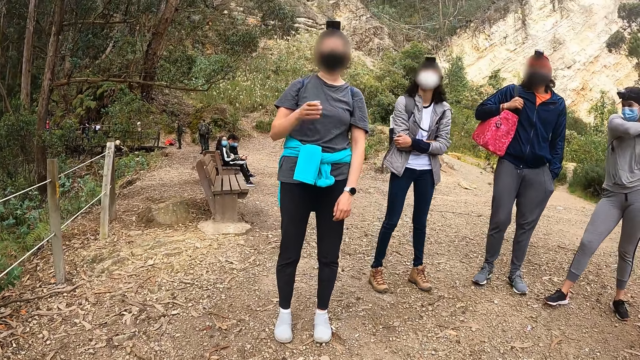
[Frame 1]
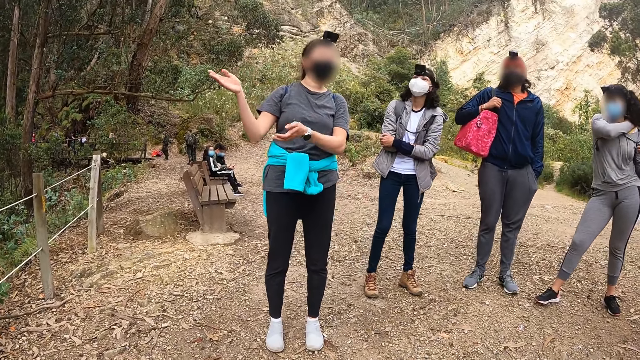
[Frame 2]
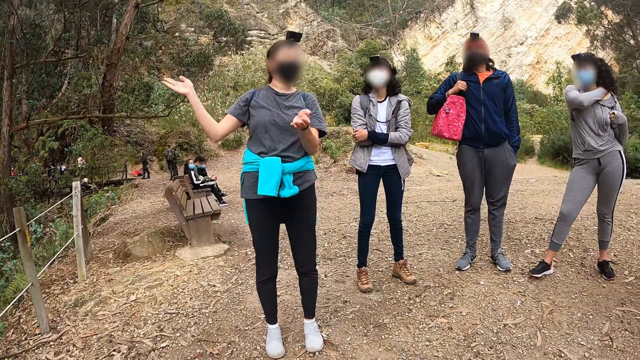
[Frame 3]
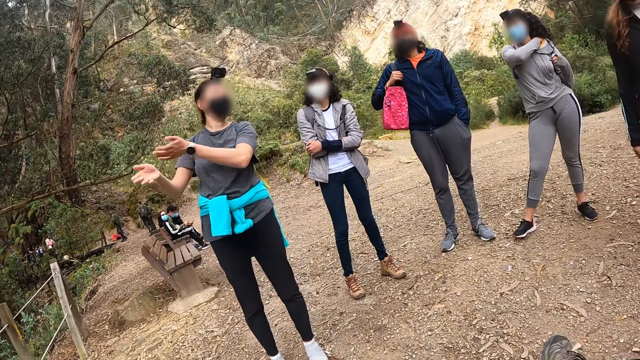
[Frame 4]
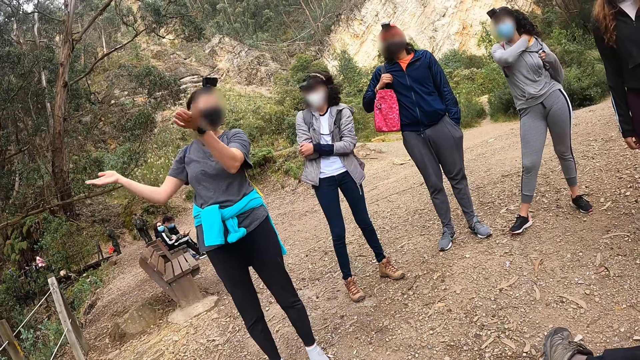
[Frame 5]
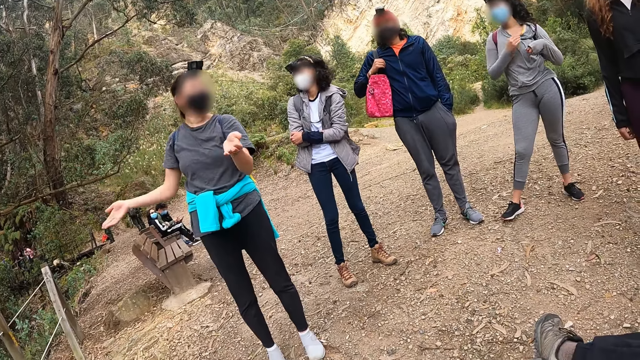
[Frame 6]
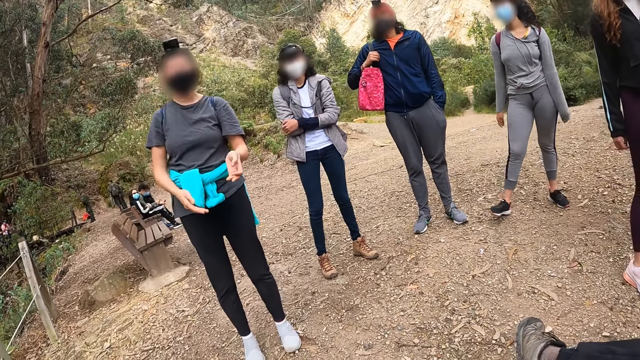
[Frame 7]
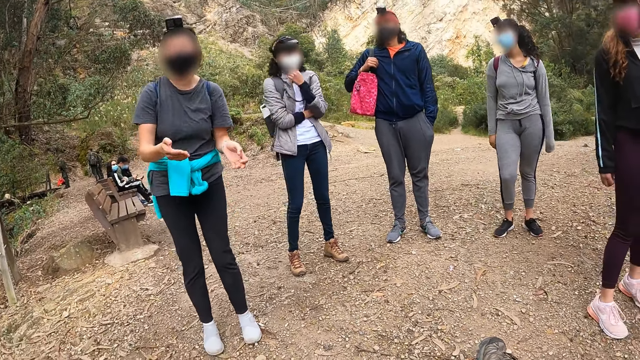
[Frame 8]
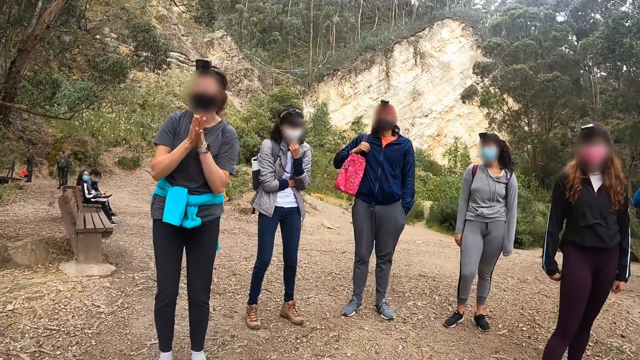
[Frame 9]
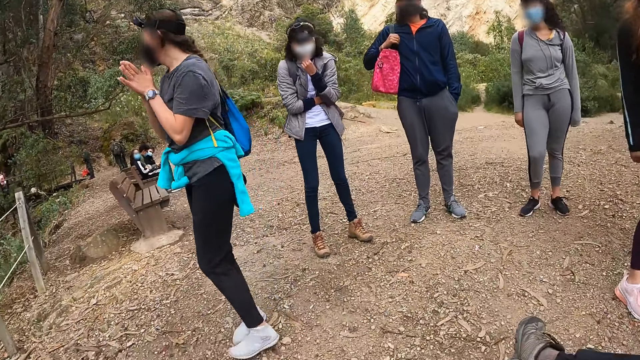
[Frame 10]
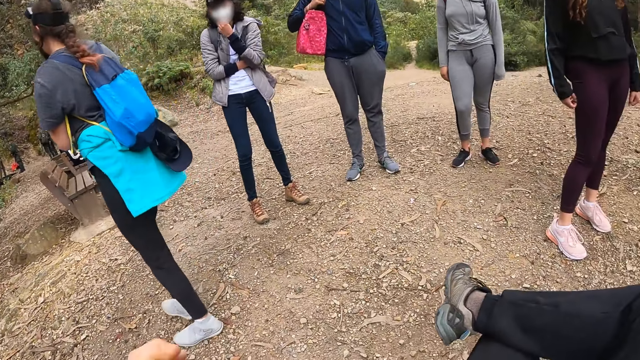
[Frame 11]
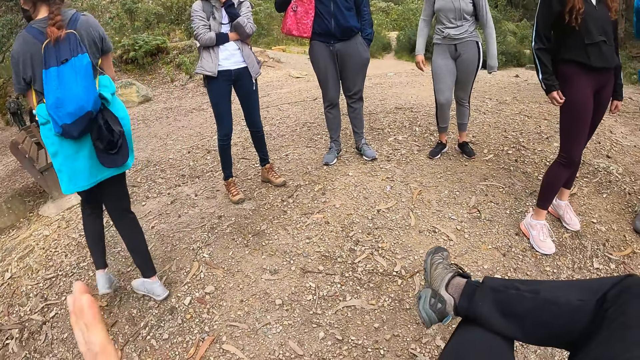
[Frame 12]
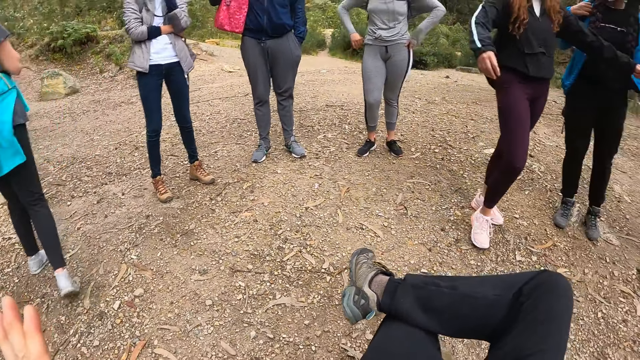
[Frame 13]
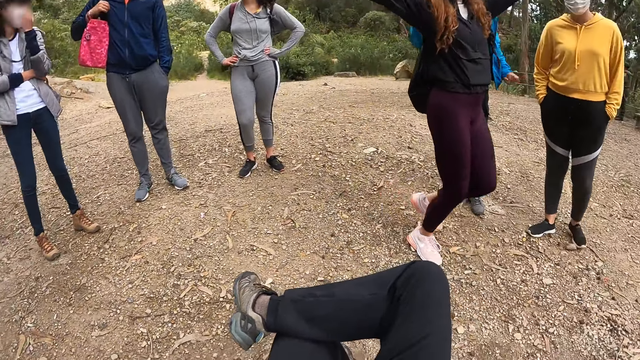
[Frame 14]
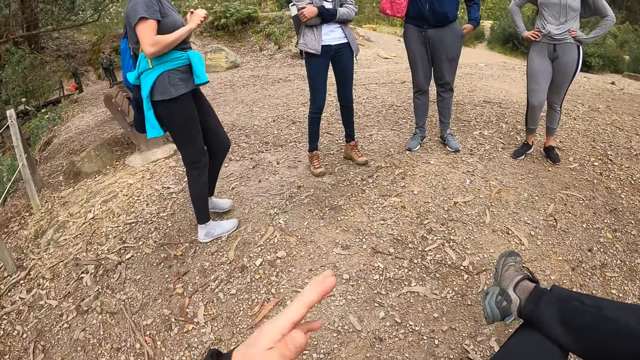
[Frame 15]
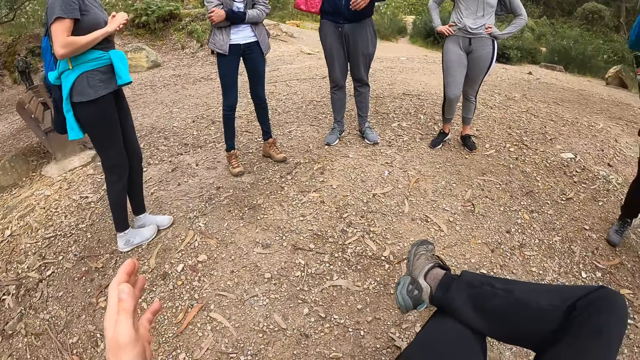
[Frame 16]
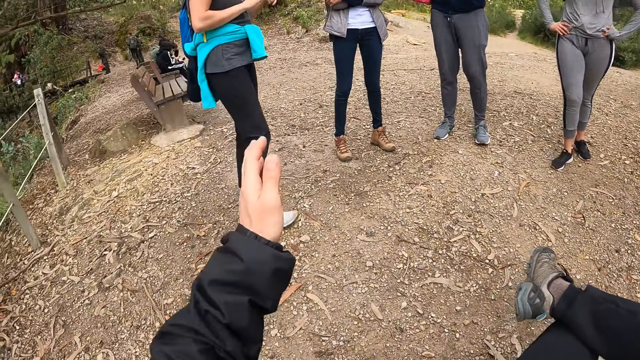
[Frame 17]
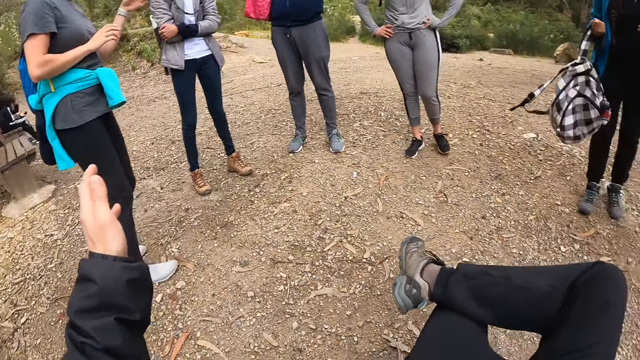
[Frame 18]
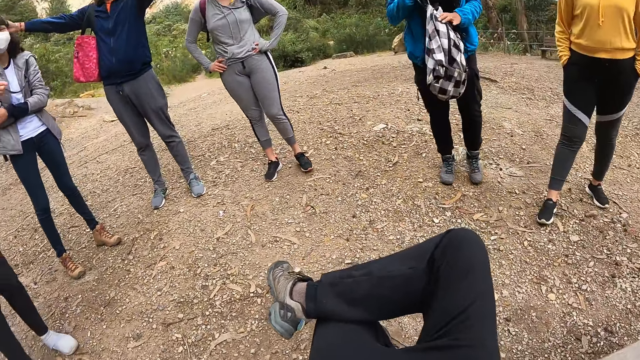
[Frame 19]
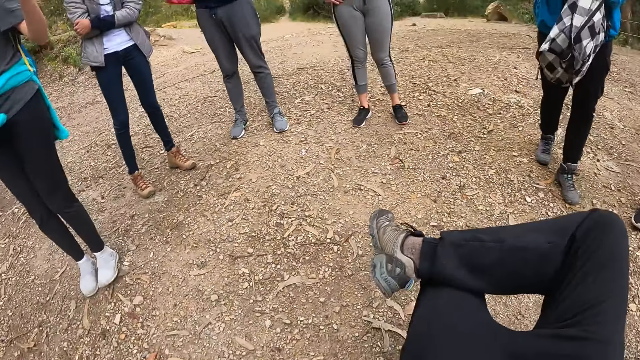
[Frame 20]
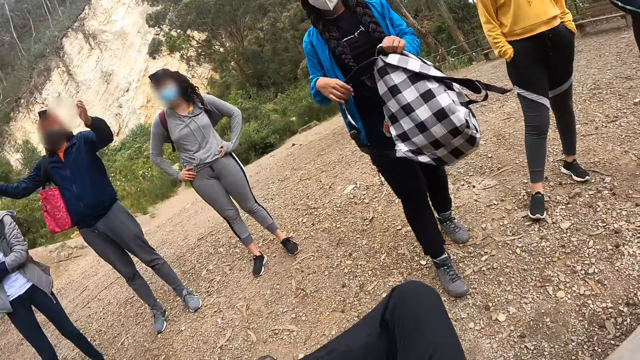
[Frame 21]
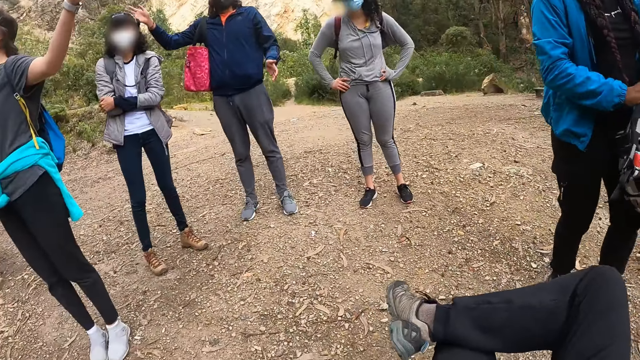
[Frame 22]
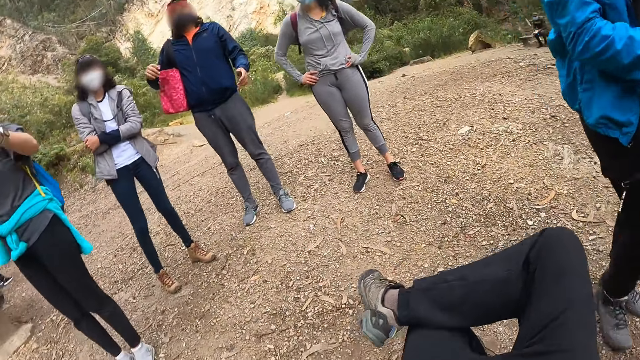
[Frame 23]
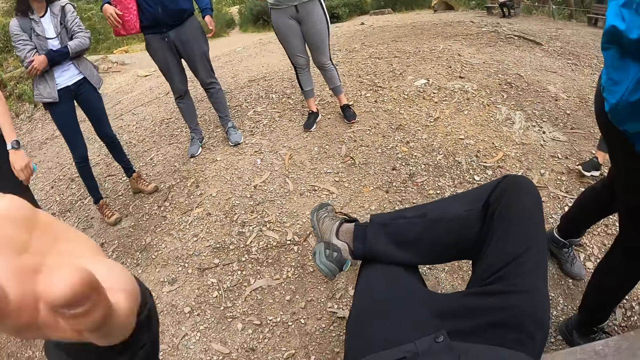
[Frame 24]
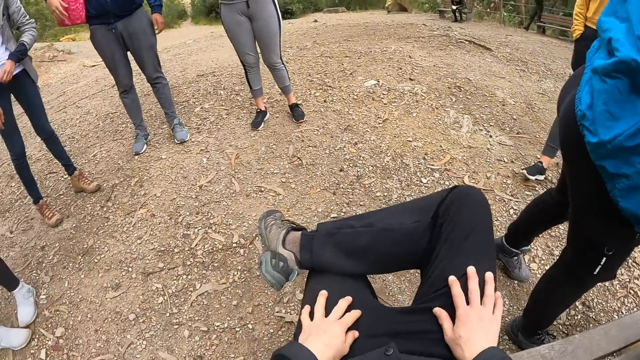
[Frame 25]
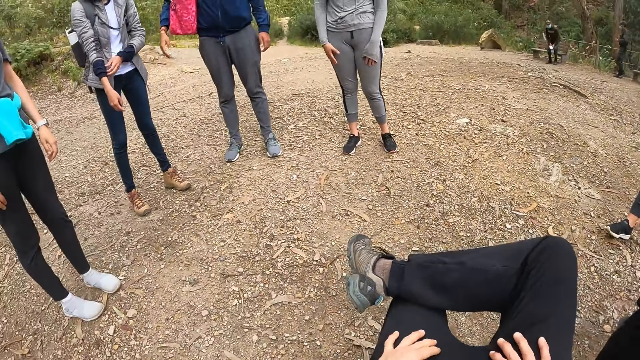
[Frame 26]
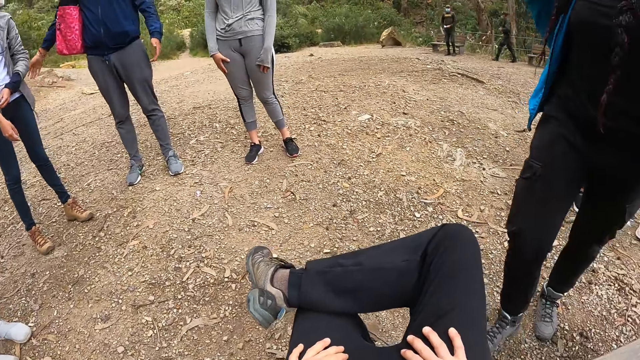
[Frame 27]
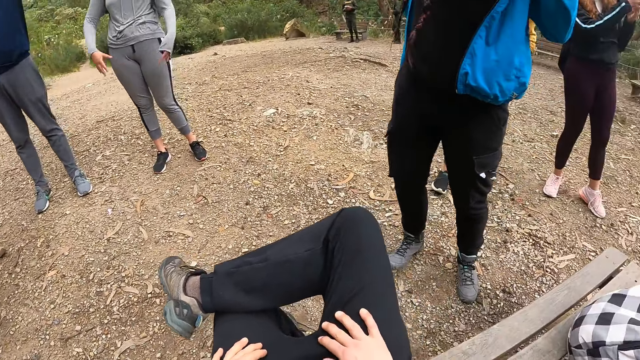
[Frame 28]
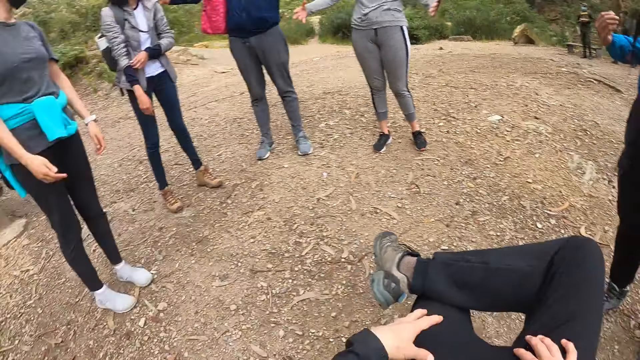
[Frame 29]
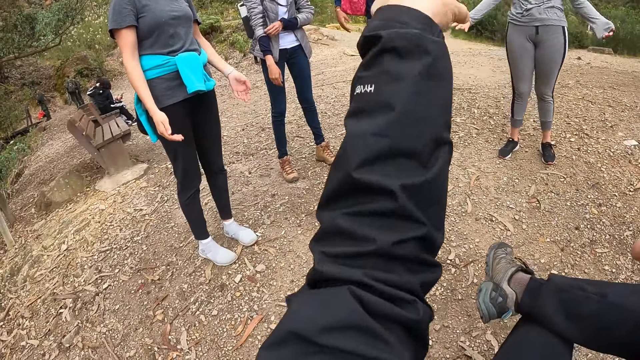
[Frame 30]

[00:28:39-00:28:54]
A woman stretches her hand. The camera wearer gestures. A man holds a bag with both hands. The man drops the bag on a bench with his right hand.

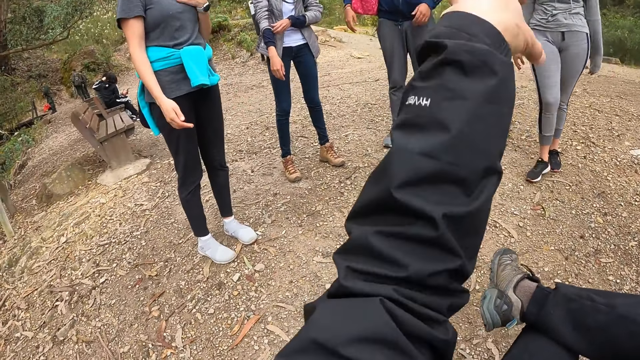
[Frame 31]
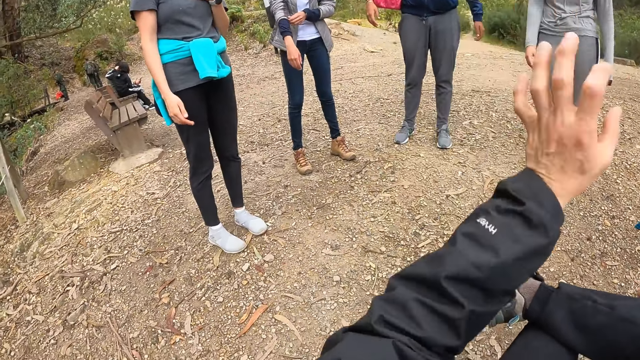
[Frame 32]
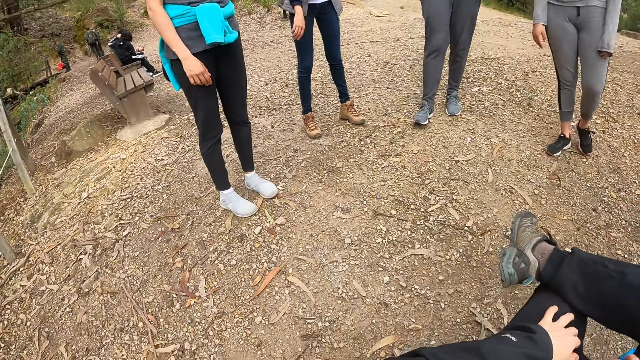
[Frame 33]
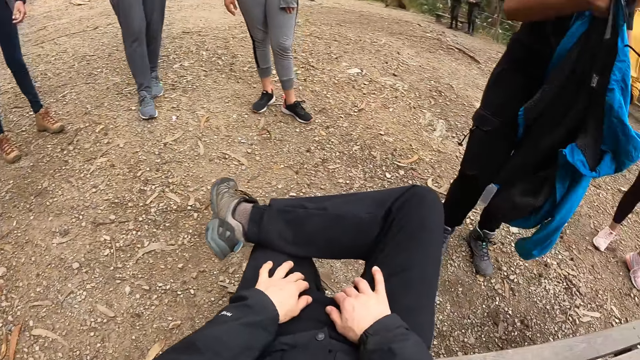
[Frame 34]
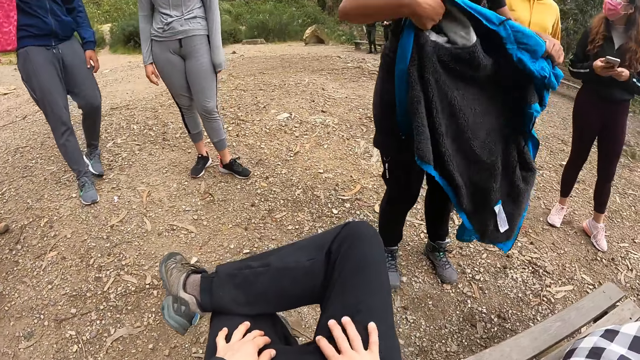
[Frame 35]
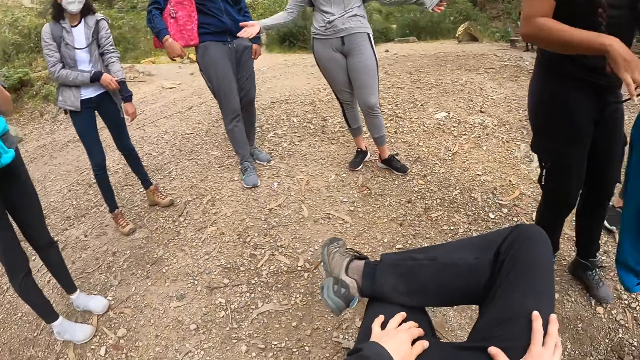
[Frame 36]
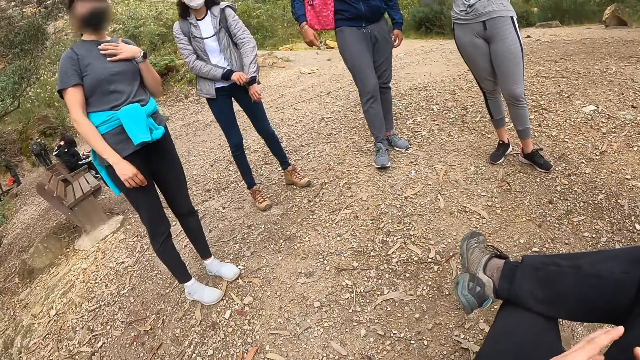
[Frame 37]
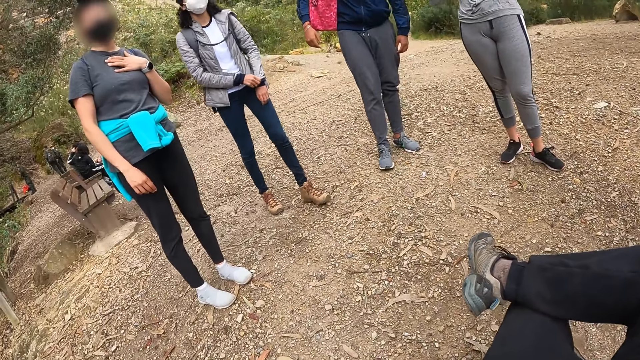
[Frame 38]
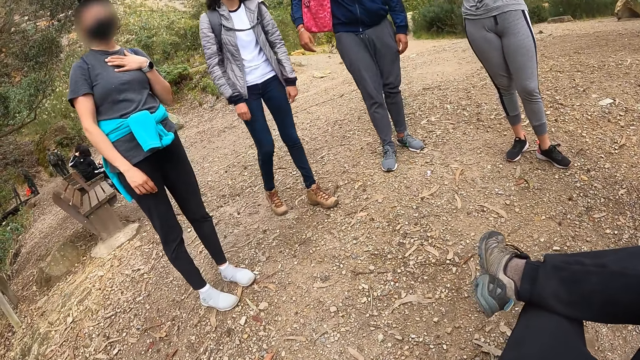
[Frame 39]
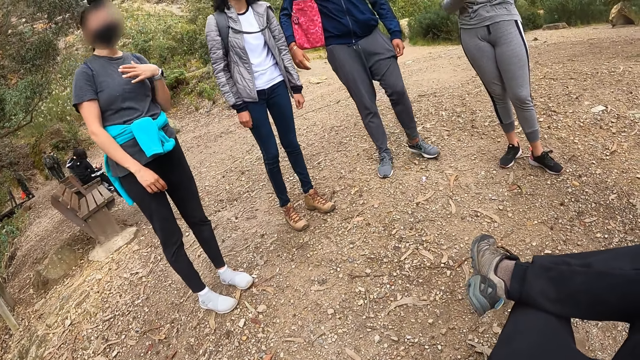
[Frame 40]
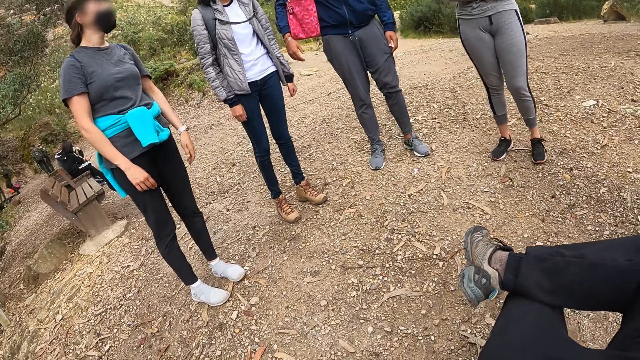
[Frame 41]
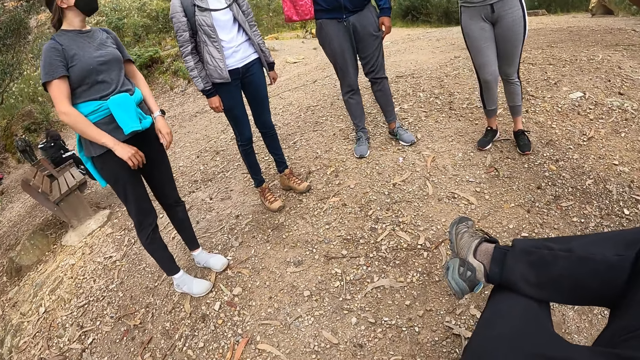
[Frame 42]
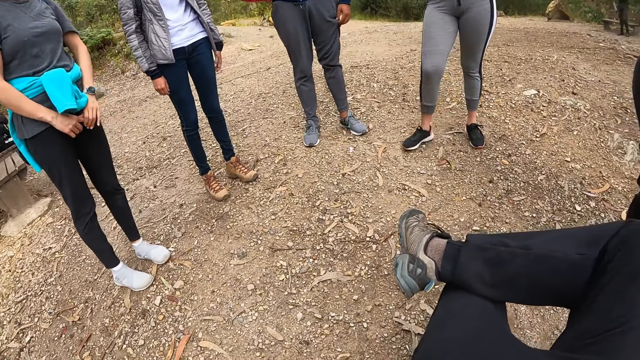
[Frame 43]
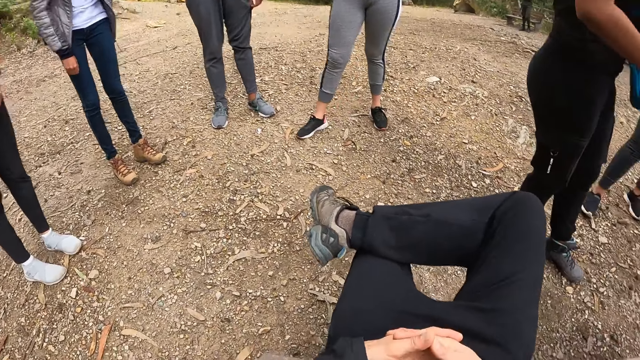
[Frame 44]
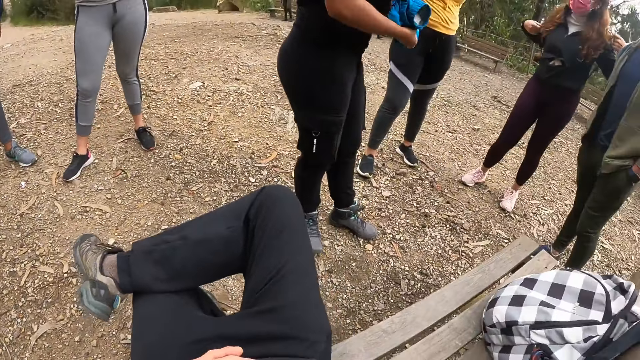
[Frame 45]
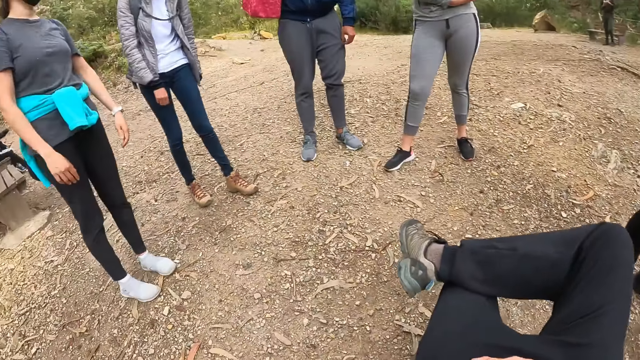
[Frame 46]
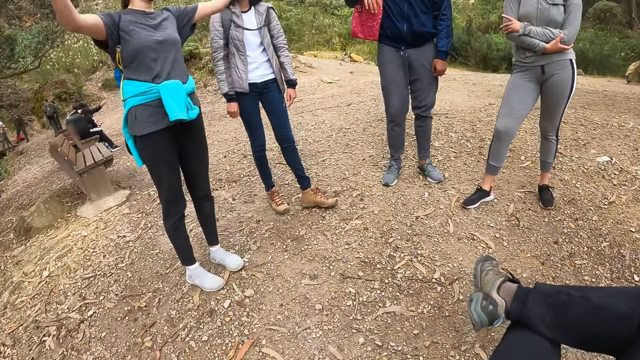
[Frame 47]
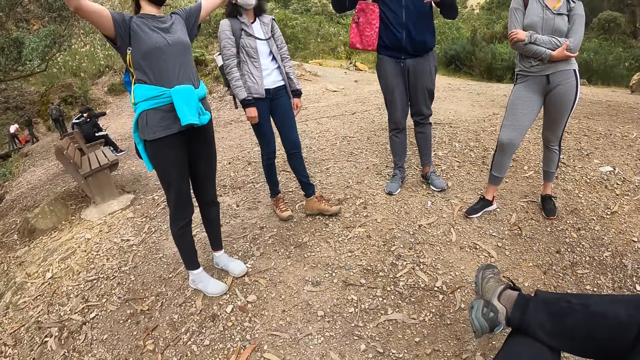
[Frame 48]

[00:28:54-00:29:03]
The man holds a jacket with both hands.
